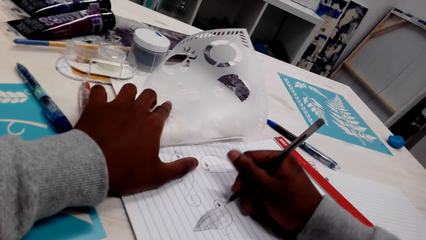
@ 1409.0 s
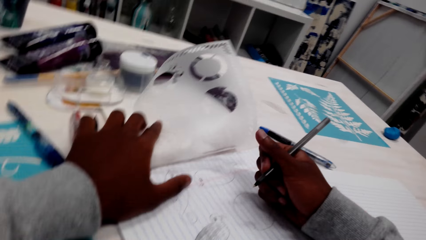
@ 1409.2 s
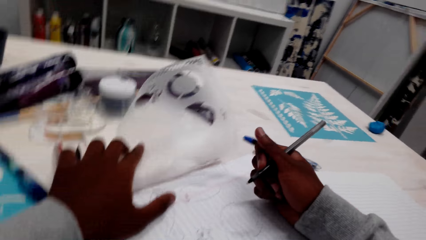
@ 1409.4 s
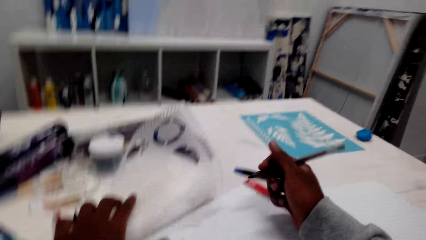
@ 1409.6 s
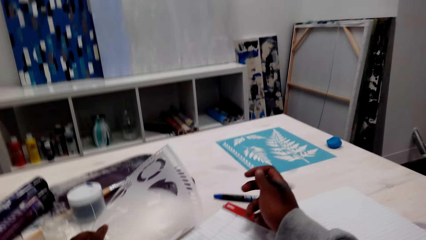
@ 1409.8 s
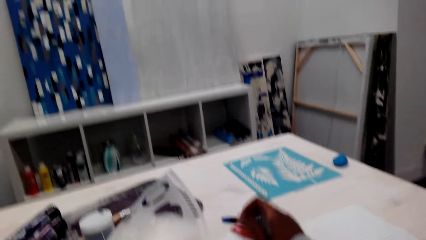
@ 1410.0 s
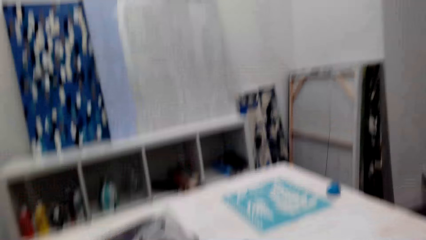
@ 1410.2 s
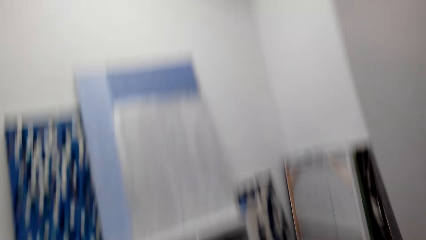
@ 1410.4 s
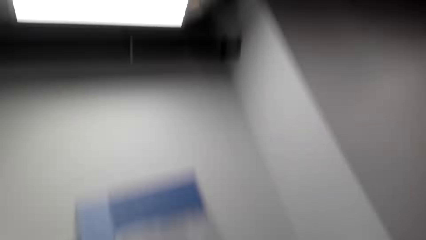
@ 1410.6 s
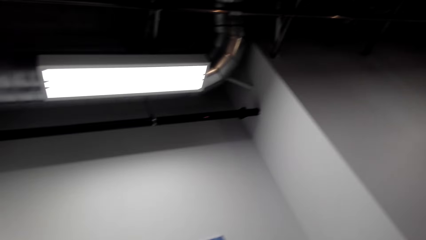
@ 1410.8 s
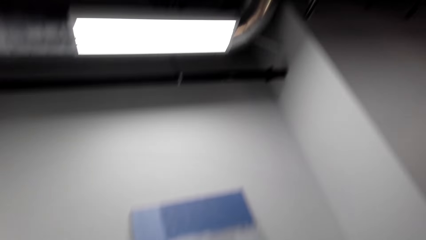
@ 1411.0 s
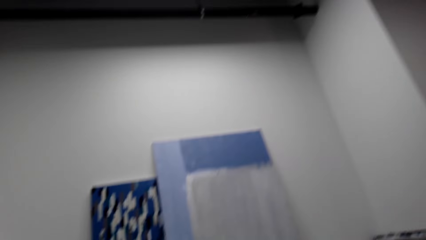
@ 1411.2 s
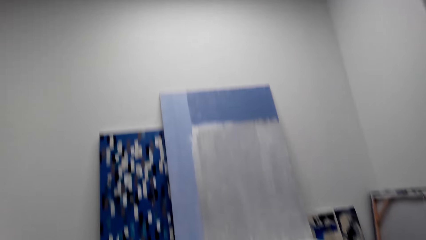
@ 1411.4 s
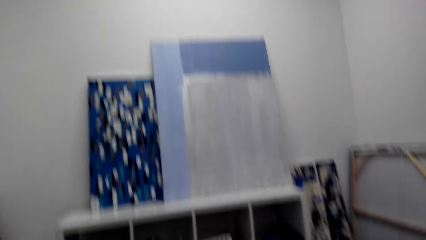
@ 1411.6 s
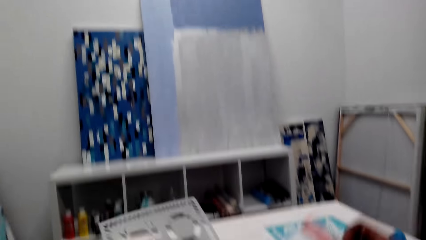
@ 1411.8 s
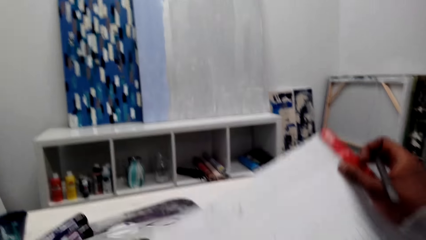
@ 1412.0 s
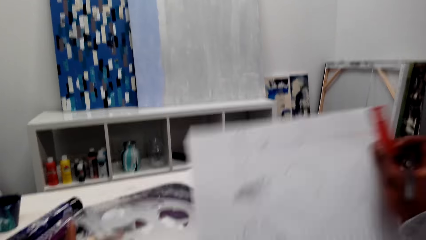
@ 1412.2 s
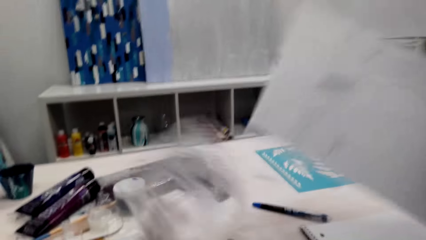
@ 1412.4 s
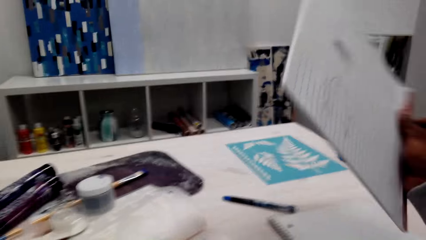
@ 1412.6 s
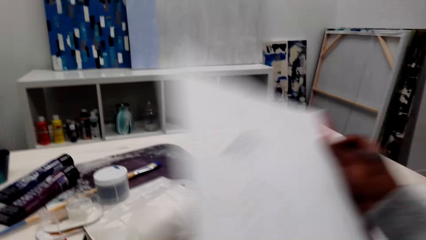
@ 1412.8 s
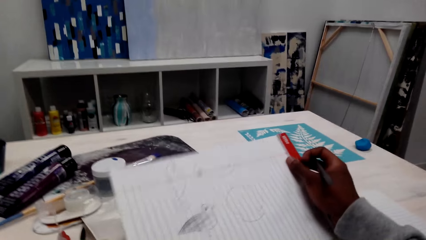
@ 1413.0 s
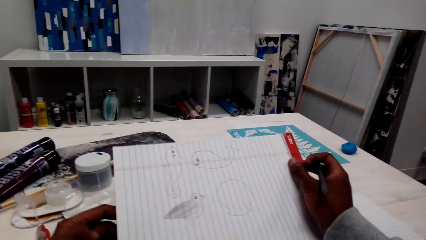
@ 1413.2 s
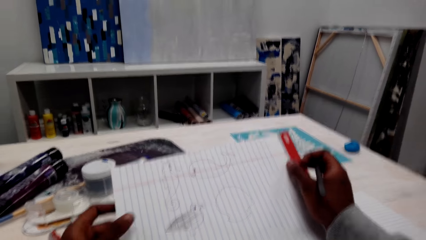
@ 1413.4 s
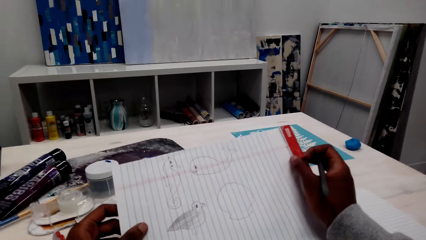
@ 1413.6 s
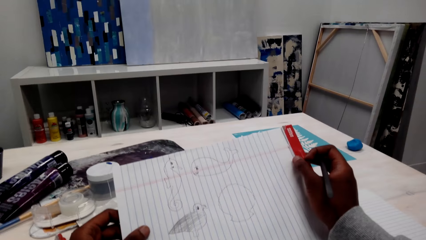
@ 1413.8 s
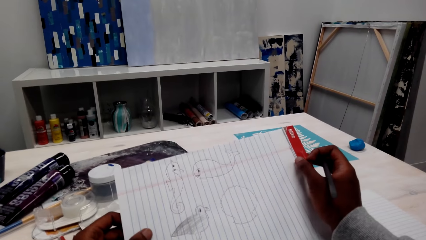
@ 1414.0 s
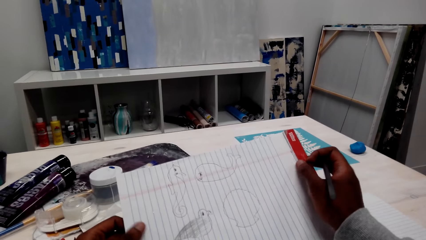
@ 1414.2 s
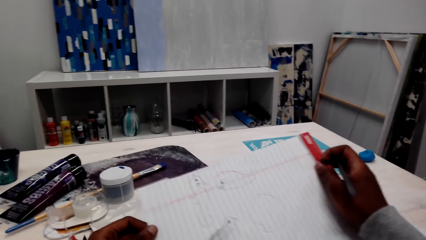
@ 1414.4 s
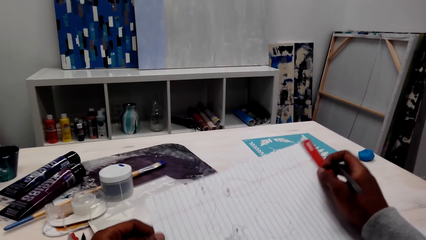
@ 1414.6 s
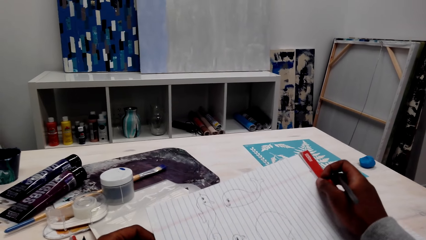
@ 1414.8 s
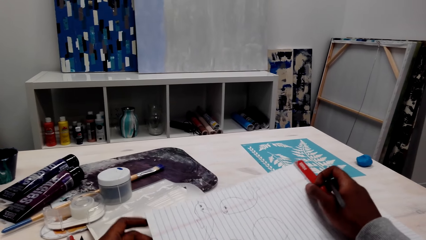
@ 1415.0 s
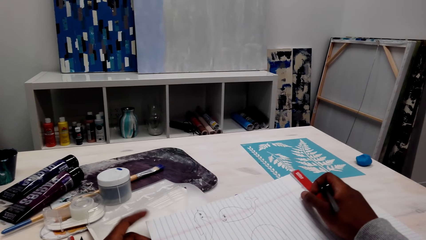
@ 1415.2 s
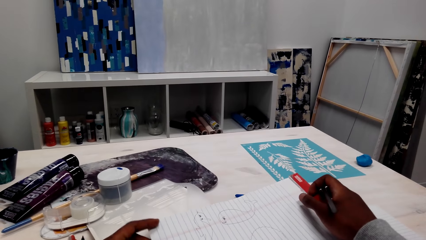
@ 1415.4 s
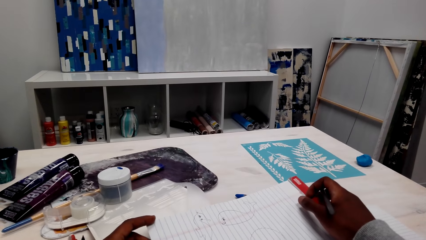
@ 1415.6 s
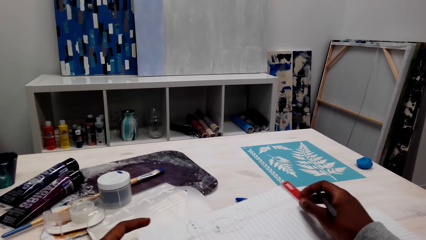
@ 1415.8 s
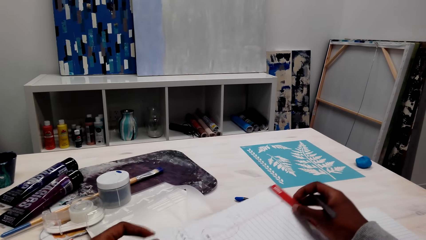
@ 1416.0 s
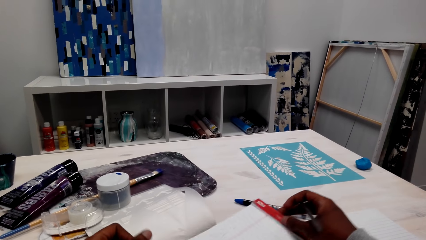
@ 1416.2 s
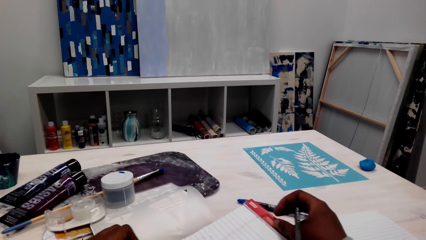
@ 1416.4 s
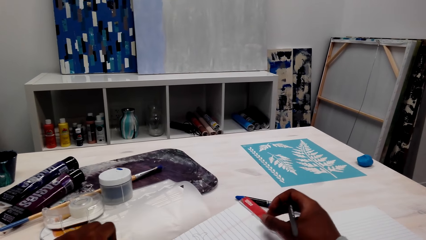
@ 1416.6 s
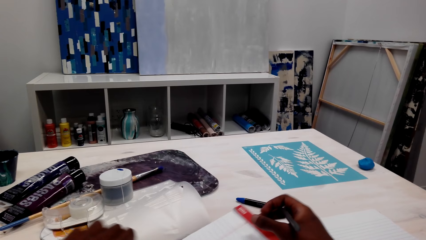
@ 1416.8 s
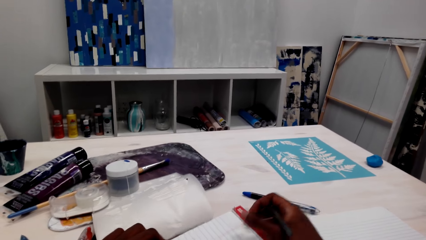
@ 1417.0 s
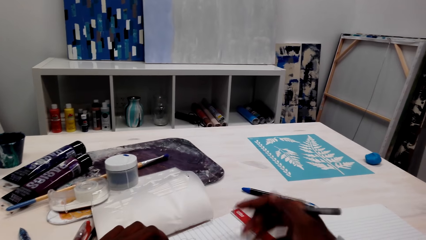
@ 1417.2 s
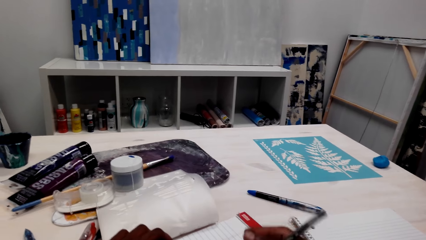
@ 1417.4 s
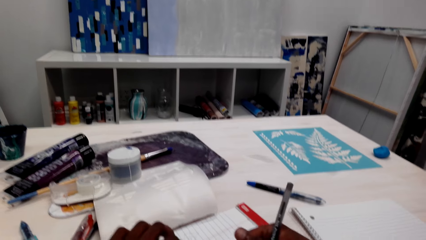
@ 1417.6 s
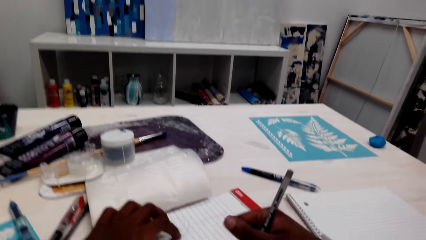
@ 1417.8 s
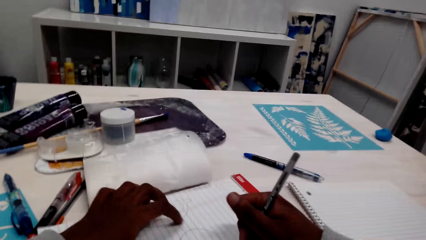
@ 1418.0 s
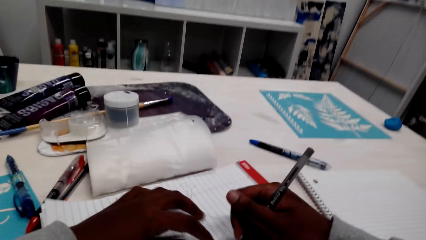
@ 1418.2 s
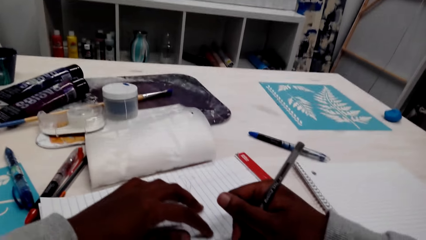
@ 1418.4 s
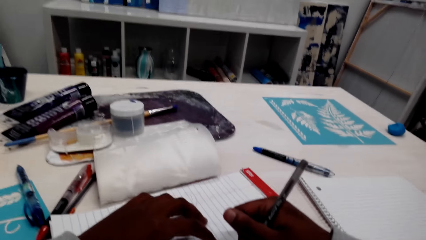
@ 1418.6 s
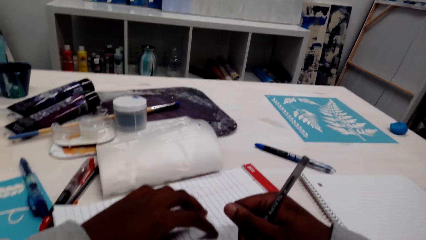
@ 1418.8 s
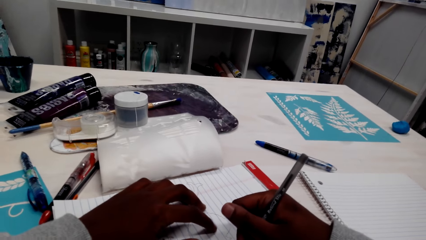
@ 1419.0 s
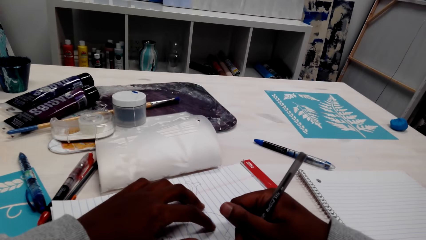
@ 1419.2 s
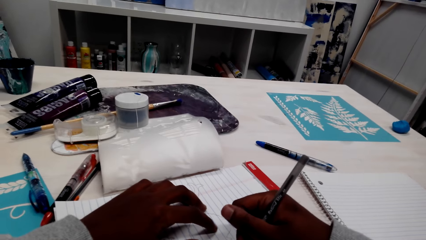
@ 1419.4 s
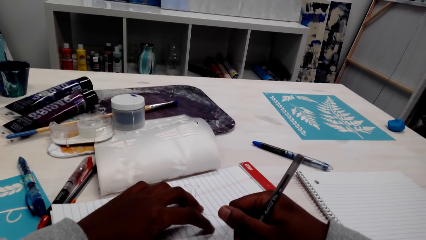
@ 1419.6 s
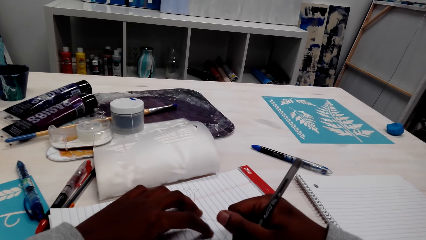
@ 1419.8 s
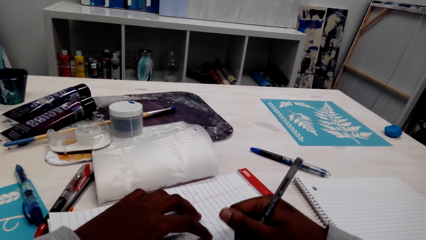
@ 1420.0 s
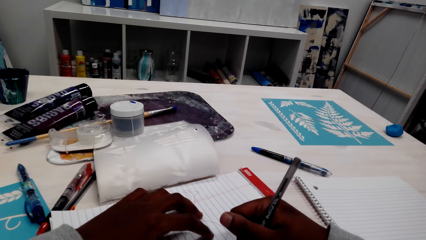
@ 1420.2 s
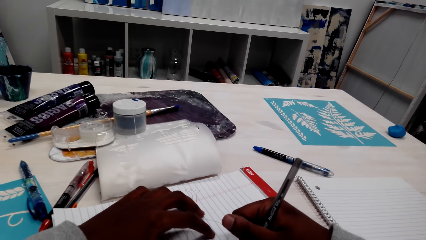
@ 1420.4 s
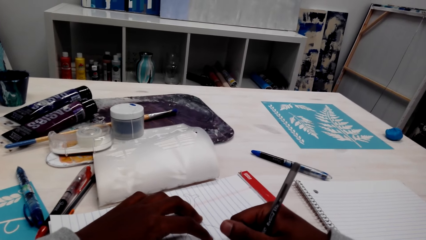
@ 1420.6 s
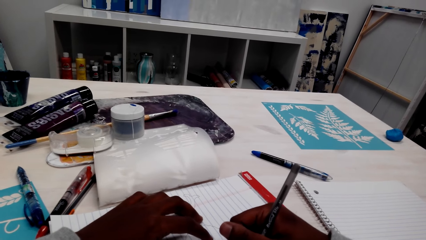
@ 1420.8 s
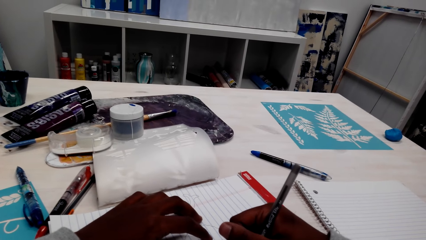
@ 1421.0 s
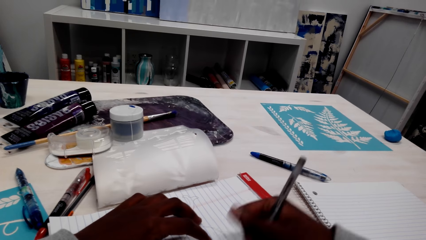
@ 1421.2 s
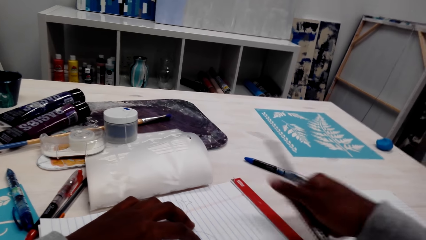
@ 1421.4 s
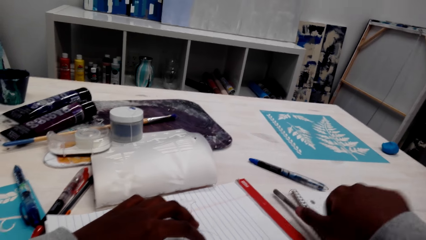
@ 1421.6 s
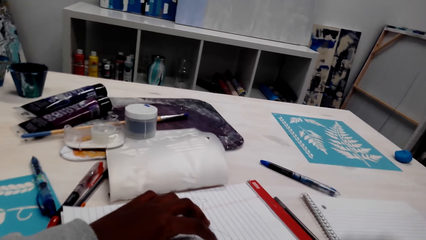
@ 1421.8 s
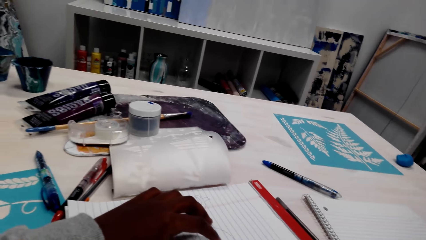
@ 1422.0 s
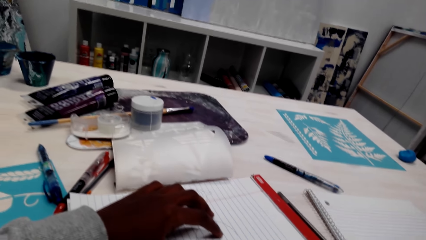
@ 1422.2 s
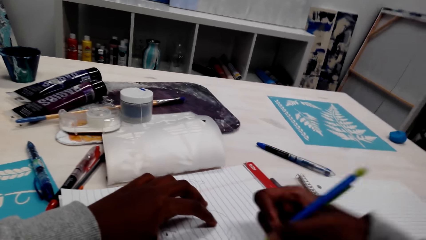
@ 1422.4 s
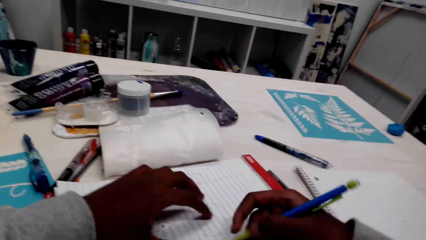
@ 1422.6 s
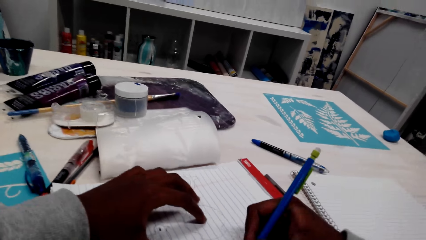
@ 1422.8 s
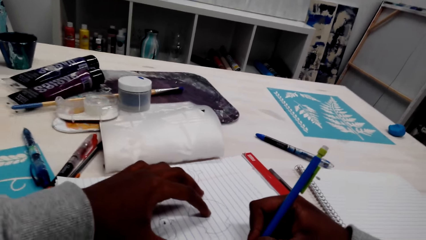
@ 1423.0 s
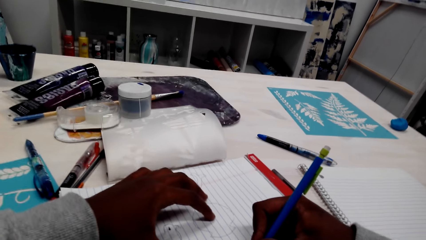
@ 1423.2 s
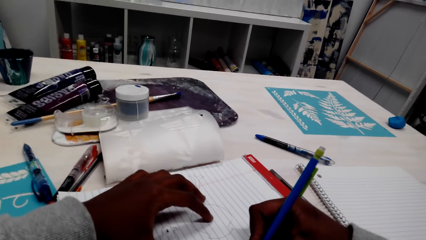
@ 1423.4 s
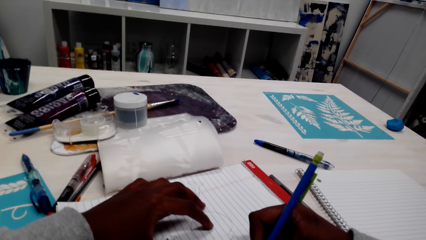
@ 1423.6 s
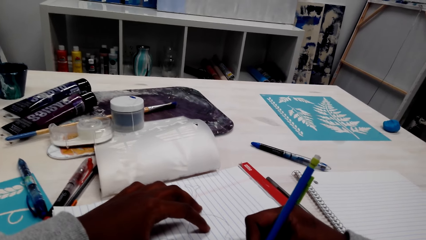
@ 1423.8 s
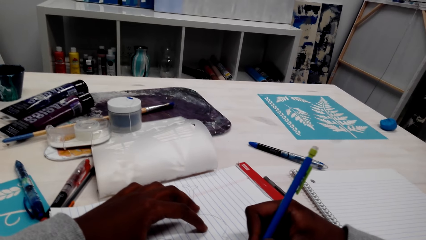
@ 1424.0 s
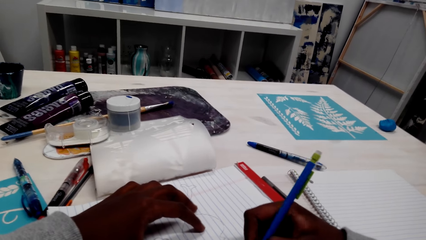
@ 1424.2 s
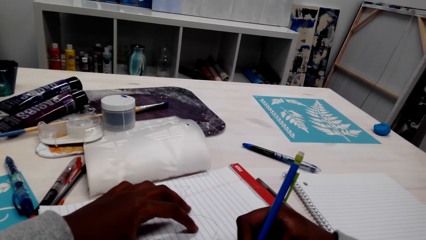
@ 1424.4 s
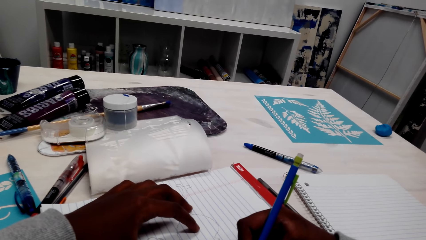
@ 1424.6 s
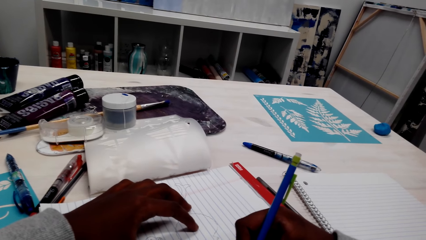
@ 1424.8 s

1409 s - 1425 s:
The camera wearer looks around. They pick the book from the table. They stare at the book. They place the book on the table. They draw on the book. They drop the pen on the table. They pick the pen from the table. They draw with the pen.
